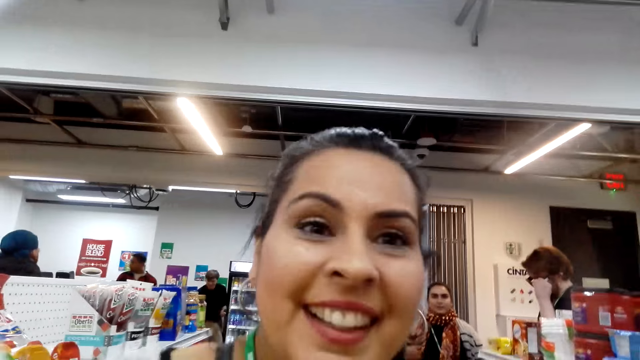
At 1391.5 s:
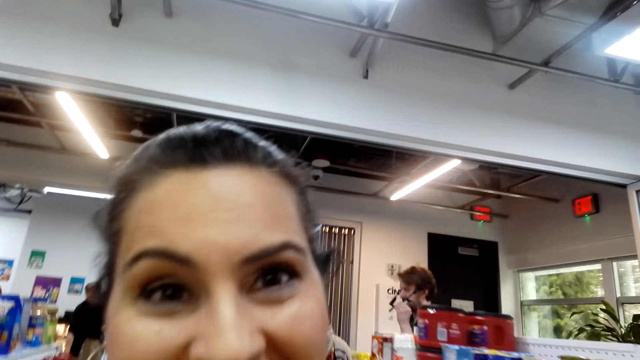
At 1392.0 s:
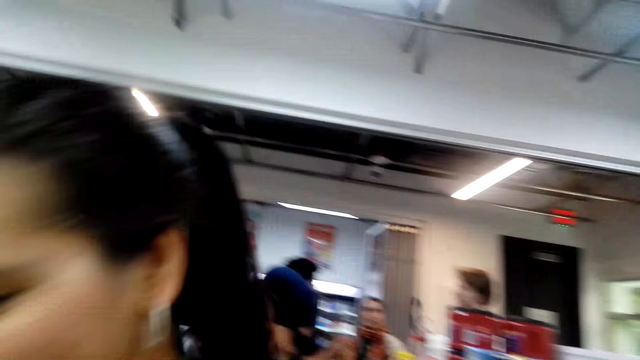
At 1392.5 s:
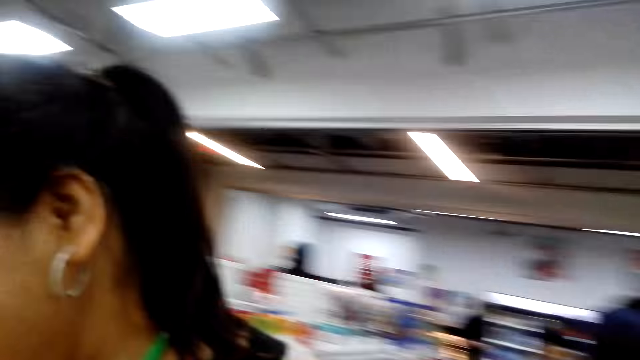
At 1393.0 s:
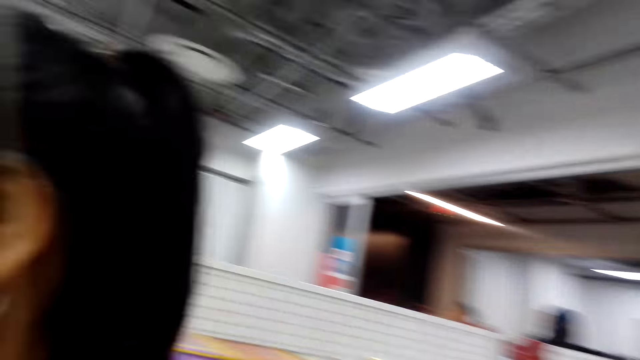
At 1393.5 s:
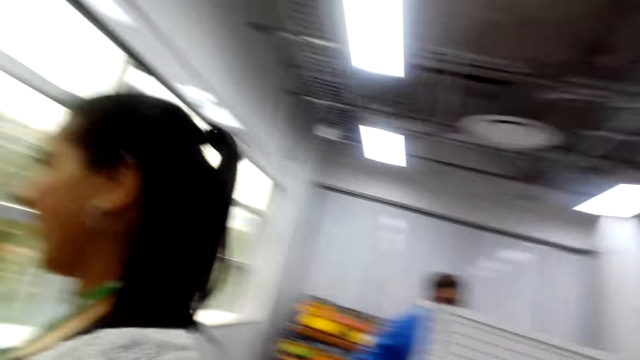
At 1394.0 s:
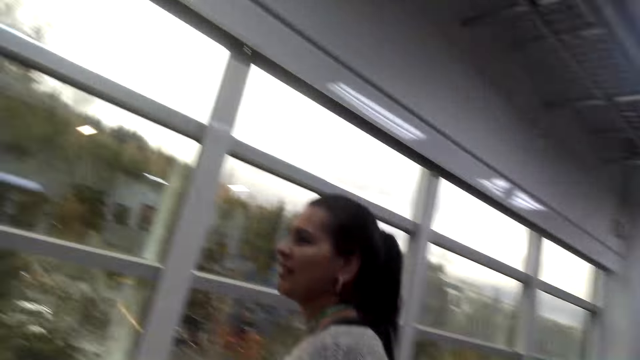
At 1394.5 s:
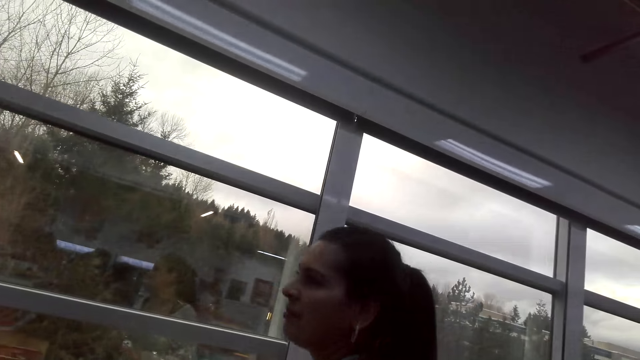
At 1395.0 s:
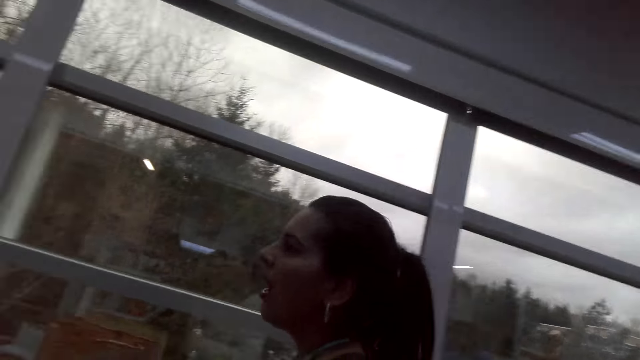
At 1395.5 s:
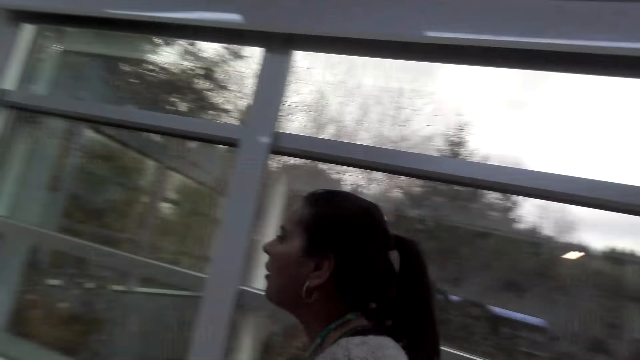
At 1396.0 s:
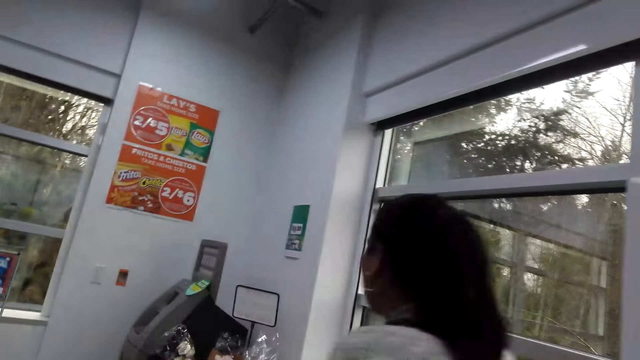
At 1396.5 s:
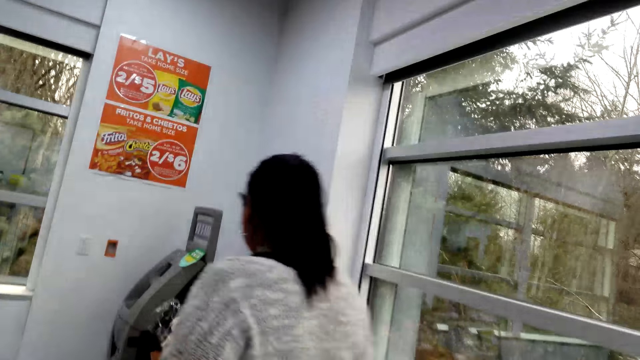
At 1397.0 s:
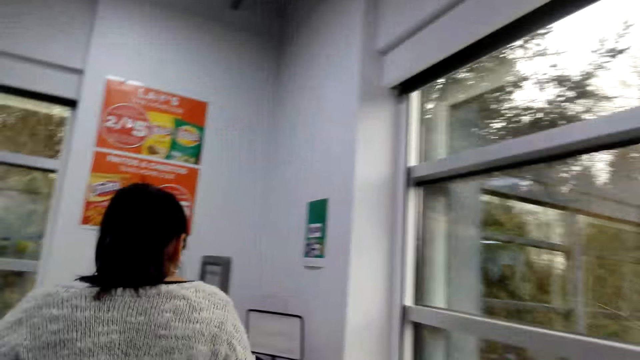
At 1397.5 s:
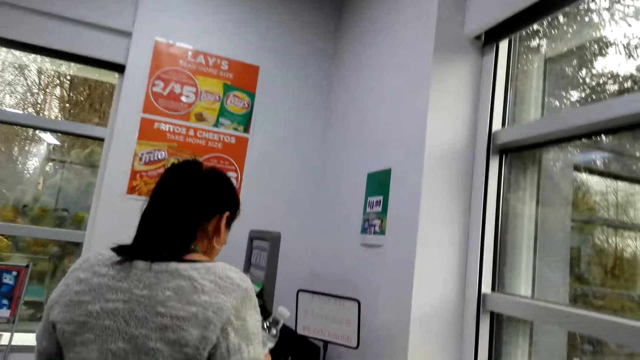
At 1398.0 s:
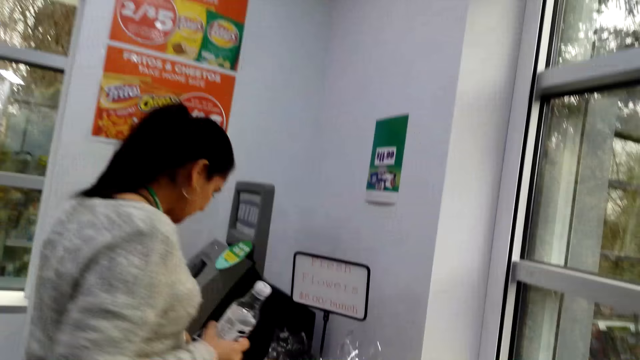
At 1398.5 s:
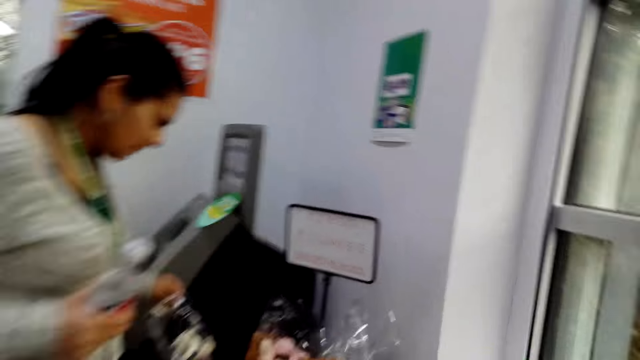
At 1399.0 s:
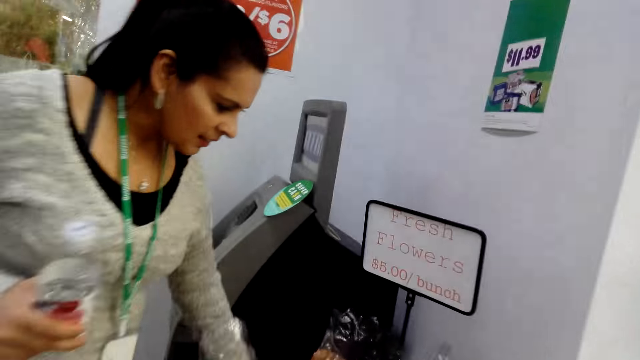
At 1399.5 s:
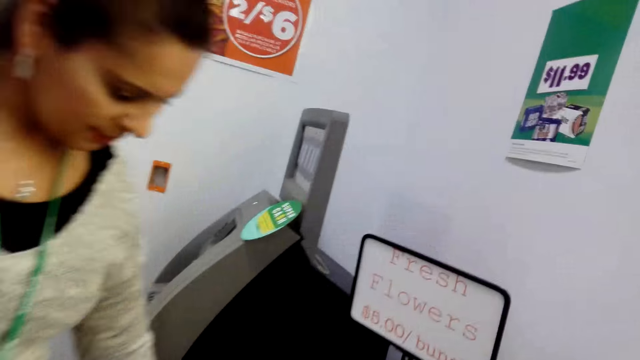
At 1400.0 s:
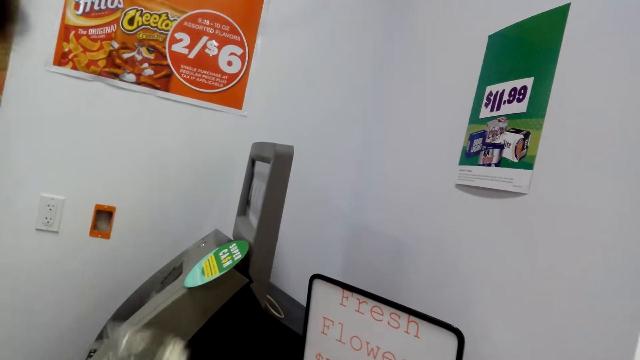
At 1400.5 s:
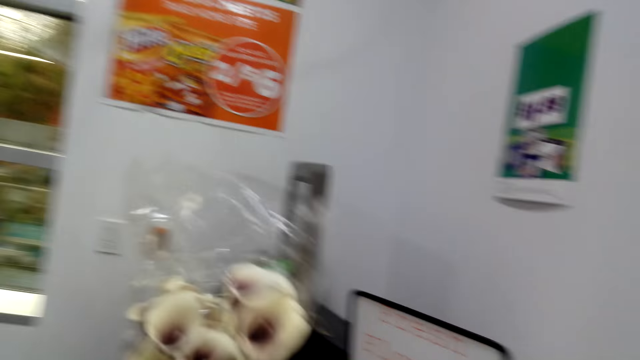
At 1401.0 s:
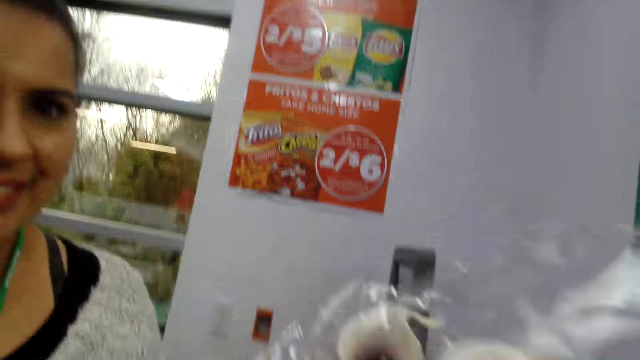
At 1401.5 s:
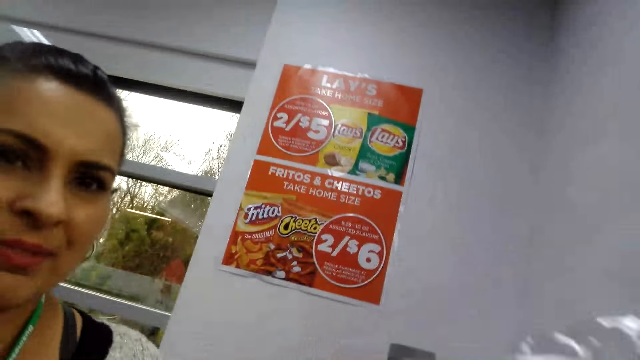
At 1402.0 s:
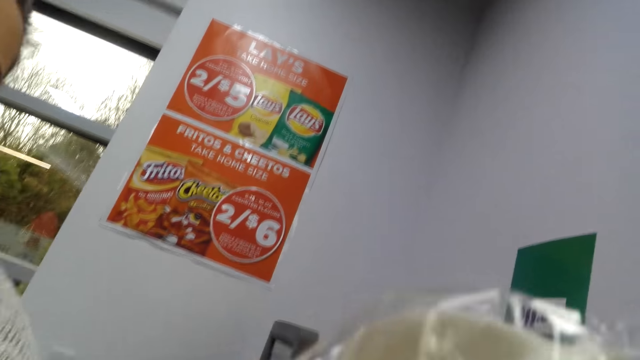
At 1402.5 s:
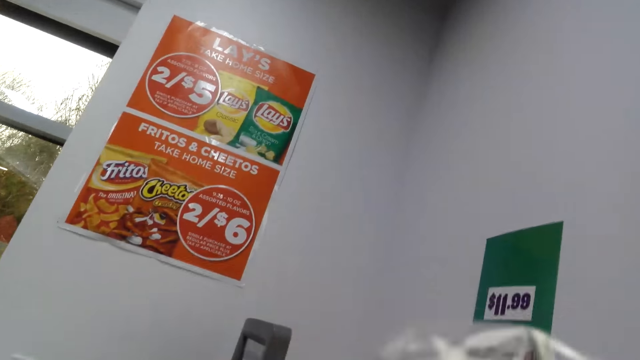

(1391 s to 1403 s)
The camera wearer looks at the person. The person interacts with the camera wearer. The person moves around. The camera wearer walks around. The person touches some flowers, takes a flower and lifts the flowers.

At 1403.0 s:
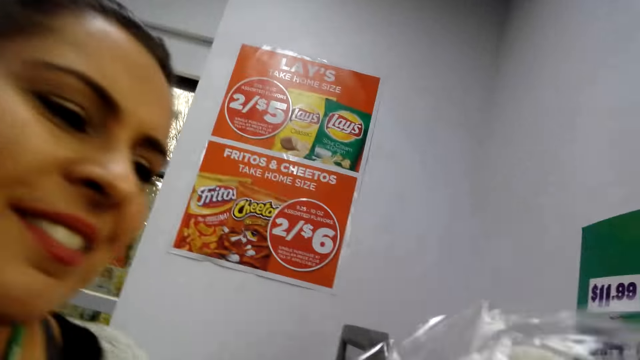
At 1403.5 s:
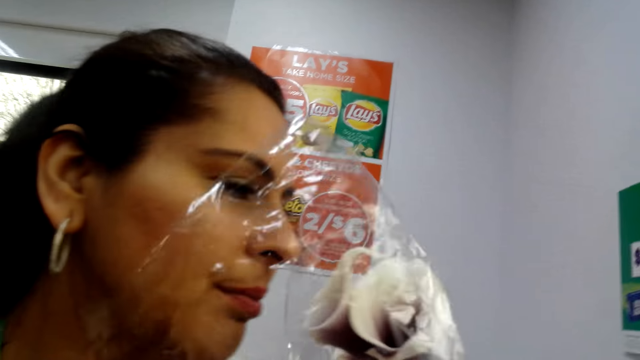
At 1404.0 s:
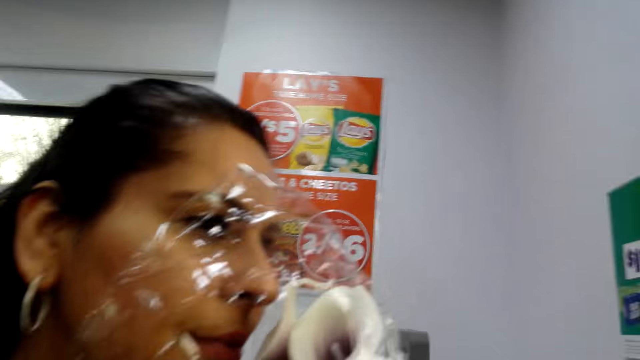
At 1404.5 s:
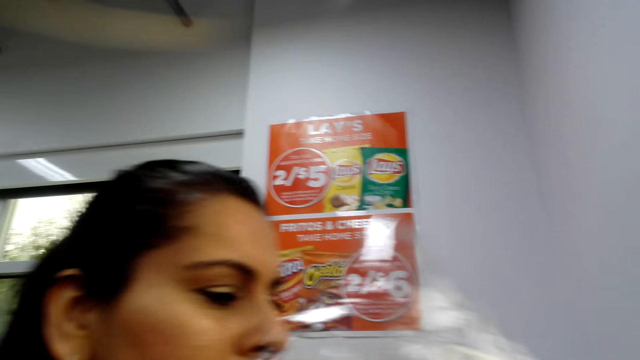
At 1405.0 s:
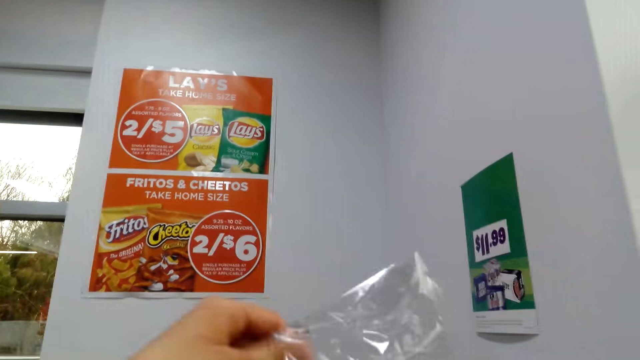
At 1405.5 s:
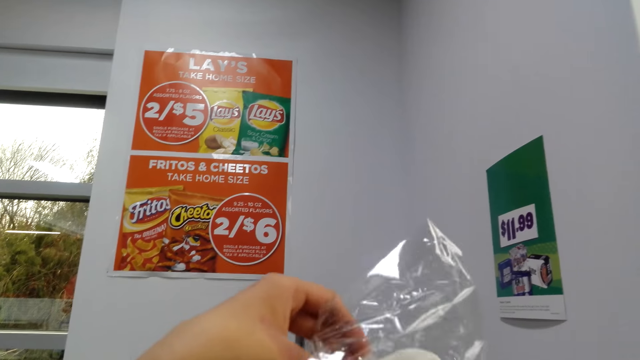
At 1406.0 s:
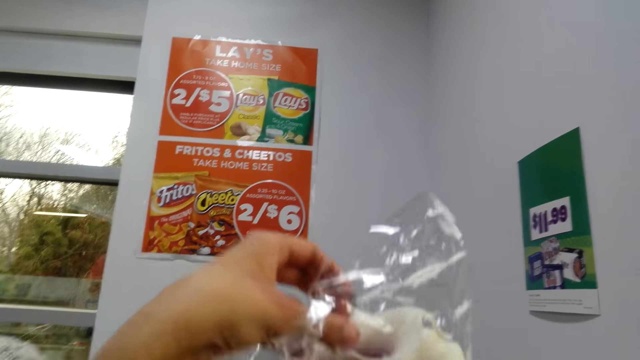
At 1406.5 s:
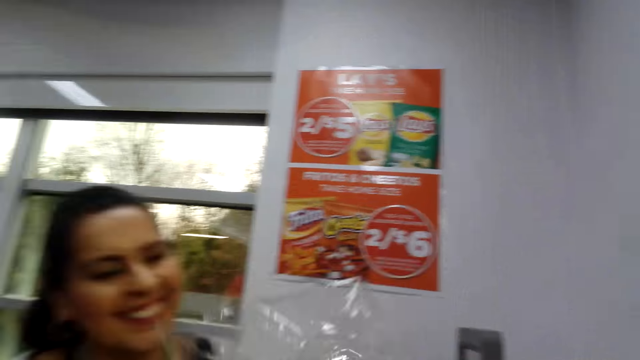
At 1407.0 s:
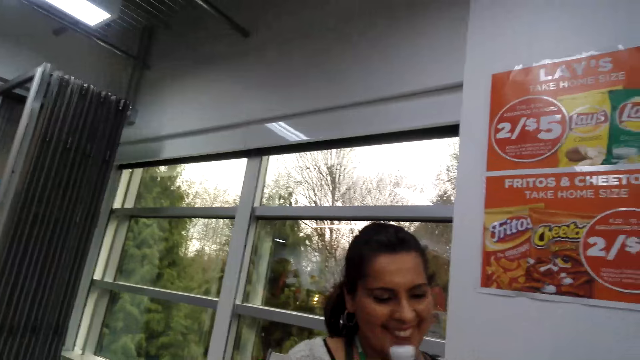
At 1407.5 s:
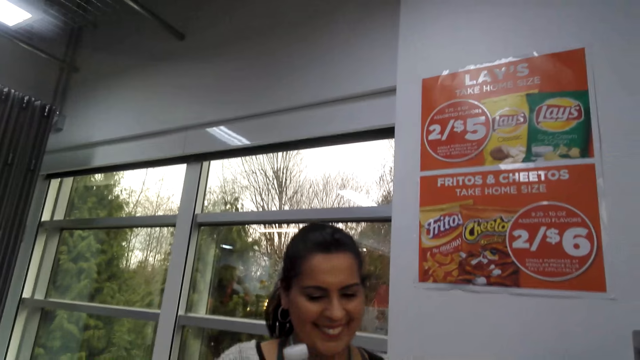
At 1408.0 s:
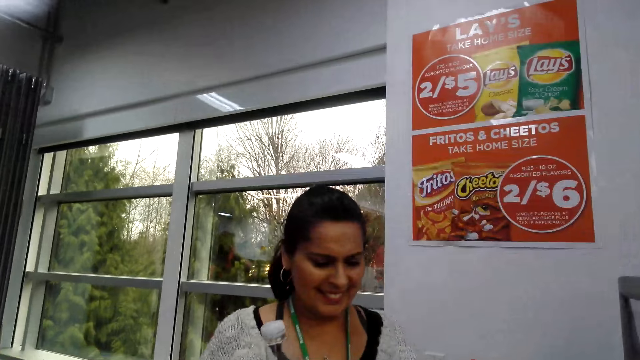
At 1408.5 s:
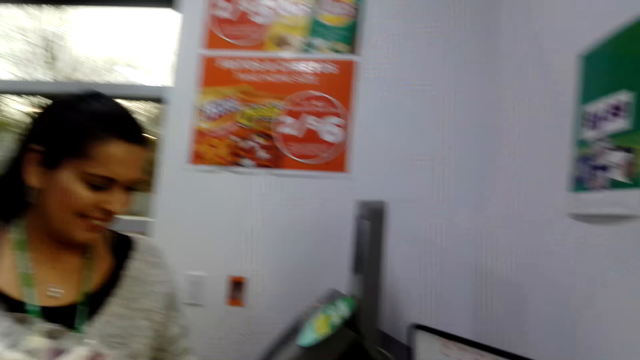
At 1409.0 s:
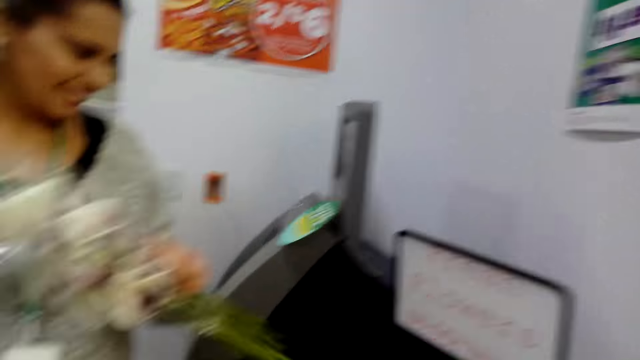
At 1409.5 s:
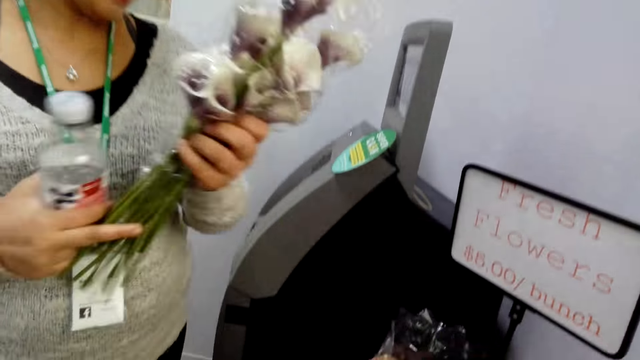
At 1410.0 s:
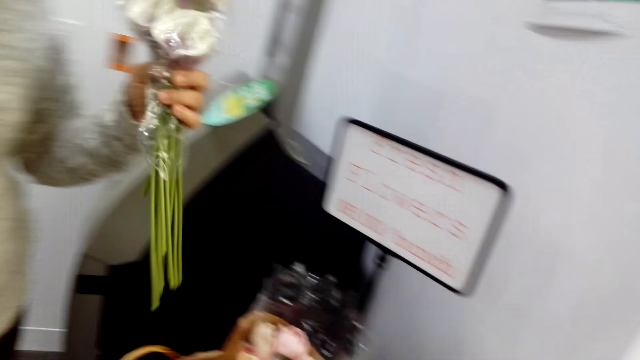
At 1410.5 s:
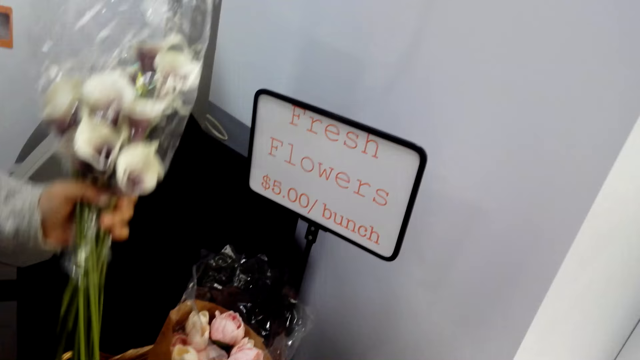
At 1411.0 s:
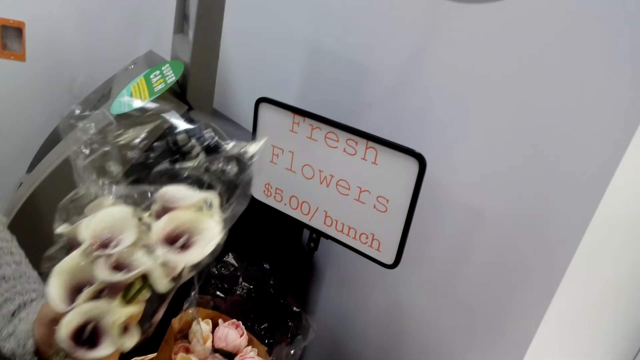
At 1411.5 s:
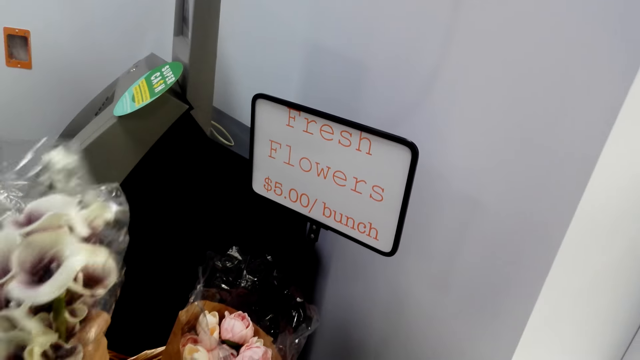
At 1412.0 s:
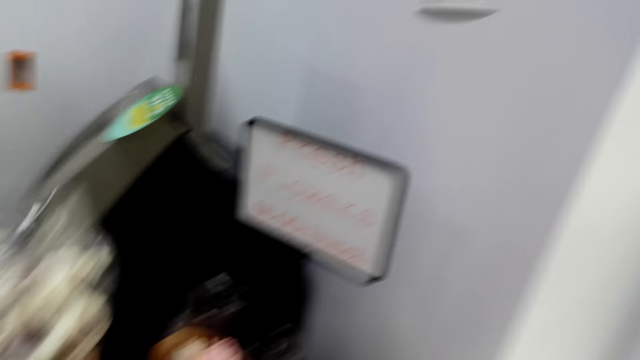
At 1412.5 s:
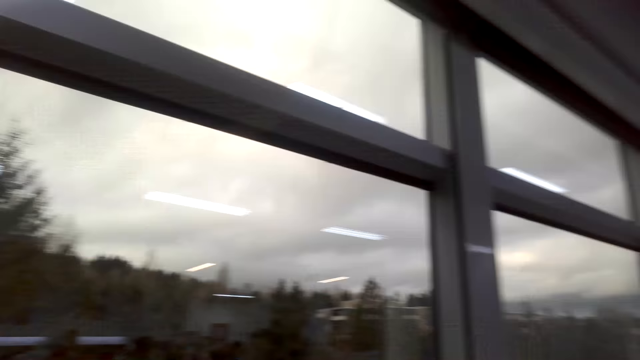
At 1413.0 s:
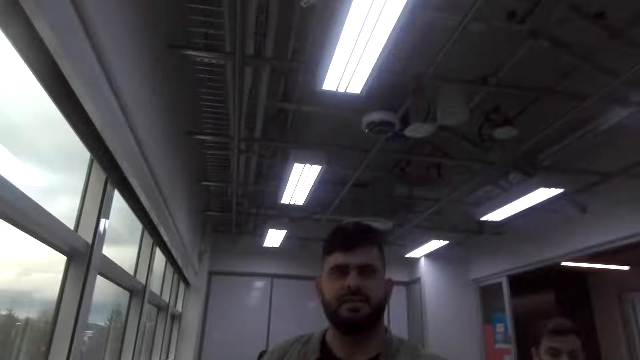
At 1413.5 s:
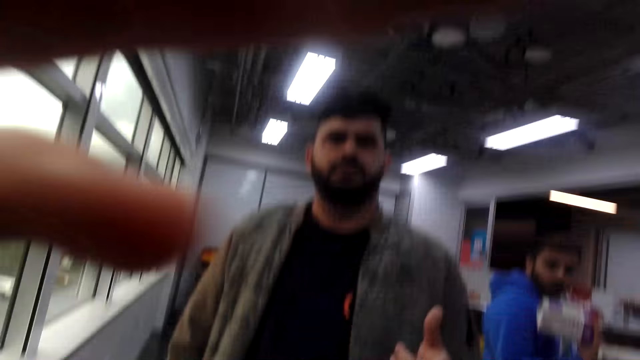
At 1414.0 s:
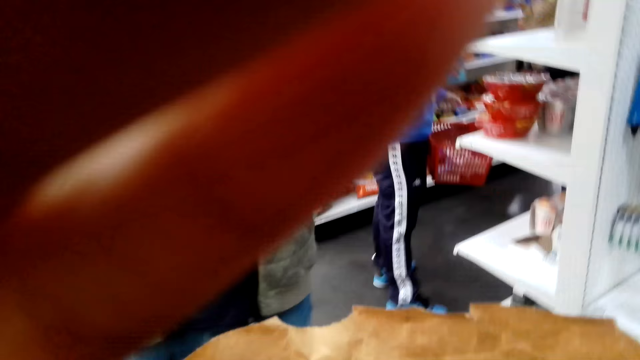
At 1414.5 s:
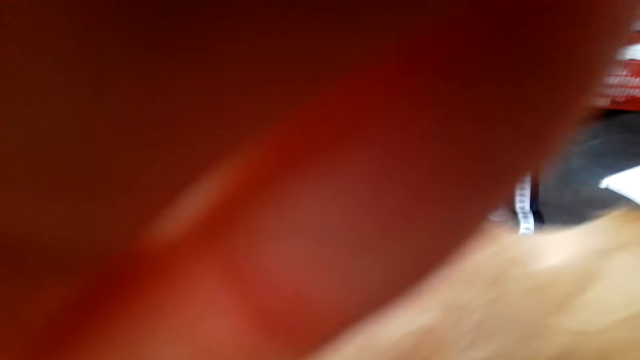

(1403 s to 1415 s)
The person smells the flowers. The camera wearer touches the flowers. They look at the person, look at the flowers and look around. They look at a man. The man talks to the camera wearer. The camera wearer adjusts the camera.
